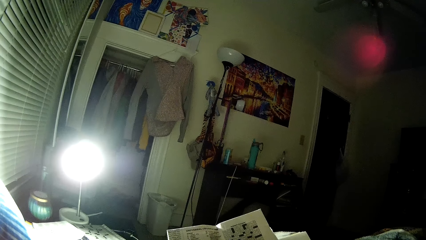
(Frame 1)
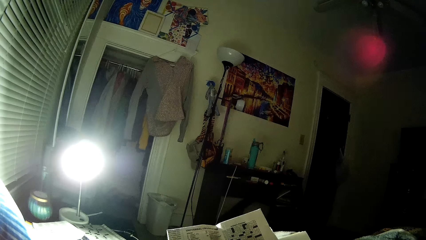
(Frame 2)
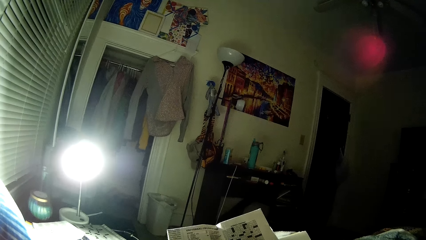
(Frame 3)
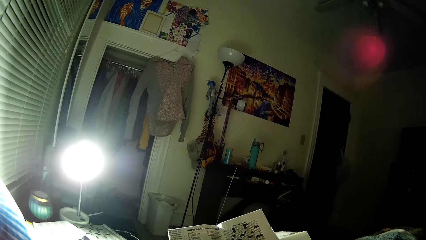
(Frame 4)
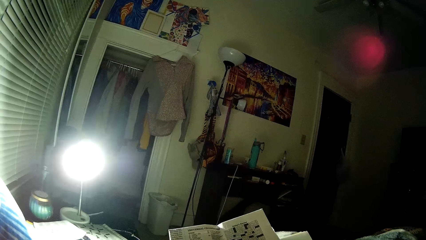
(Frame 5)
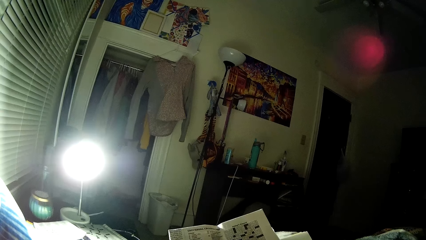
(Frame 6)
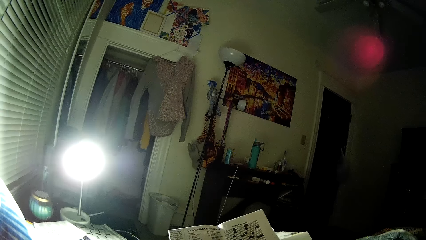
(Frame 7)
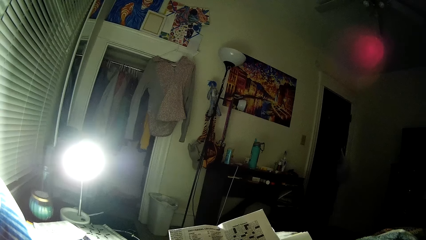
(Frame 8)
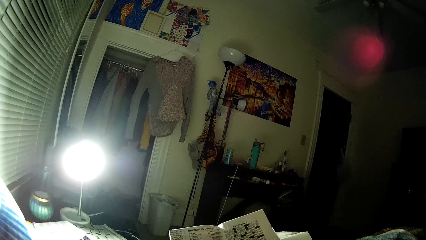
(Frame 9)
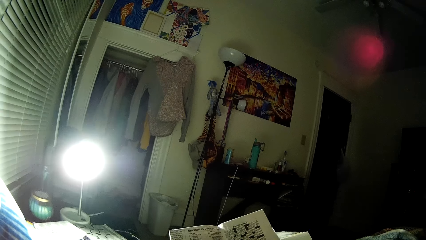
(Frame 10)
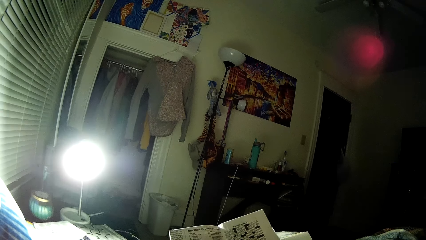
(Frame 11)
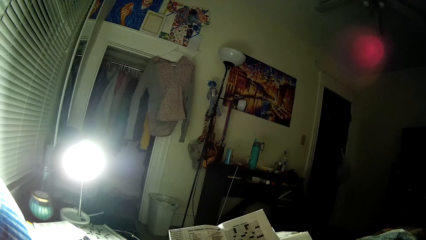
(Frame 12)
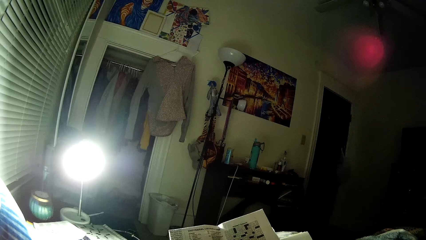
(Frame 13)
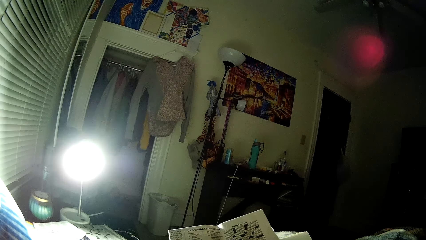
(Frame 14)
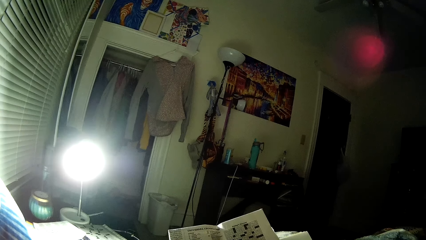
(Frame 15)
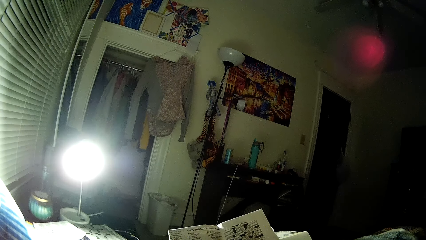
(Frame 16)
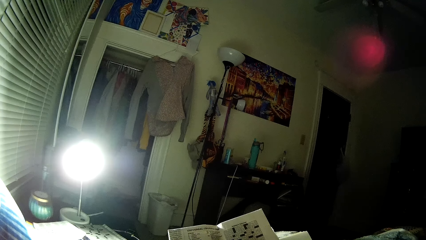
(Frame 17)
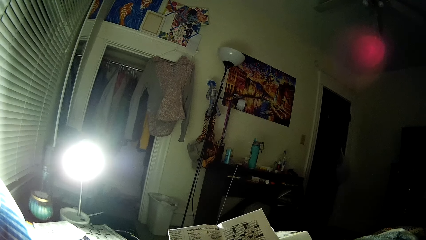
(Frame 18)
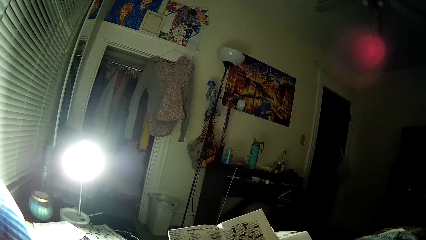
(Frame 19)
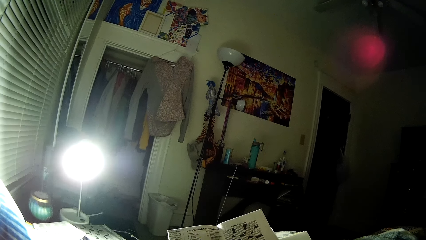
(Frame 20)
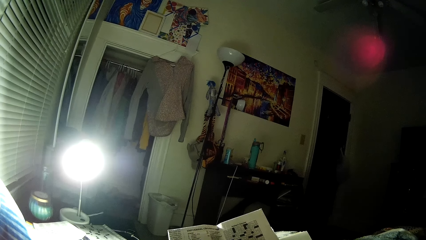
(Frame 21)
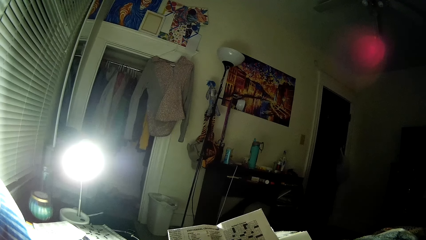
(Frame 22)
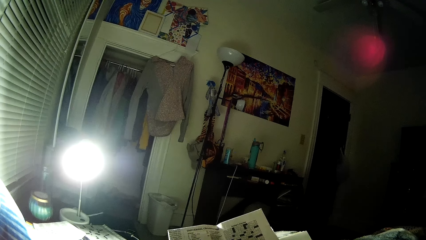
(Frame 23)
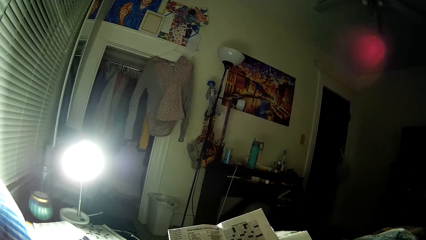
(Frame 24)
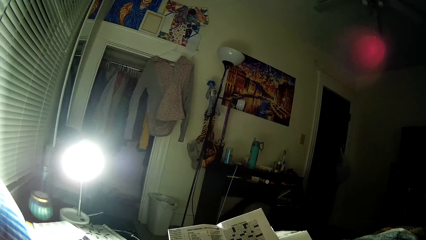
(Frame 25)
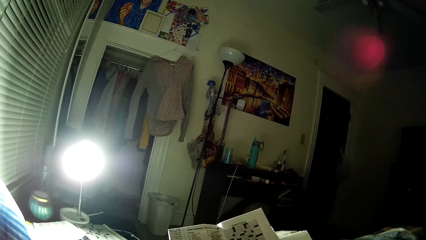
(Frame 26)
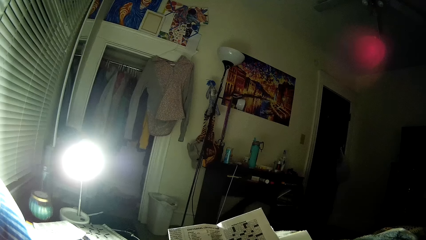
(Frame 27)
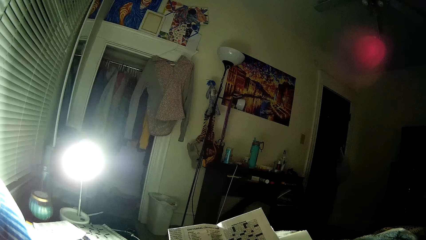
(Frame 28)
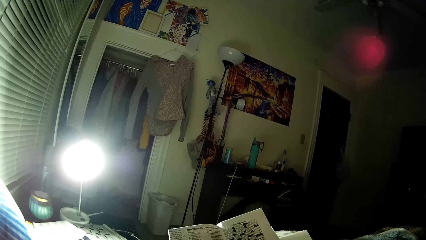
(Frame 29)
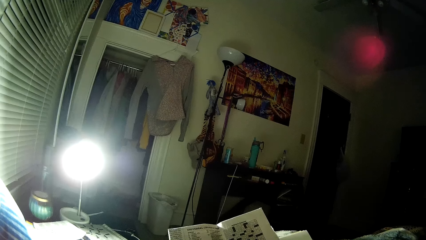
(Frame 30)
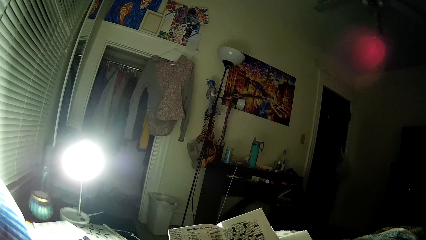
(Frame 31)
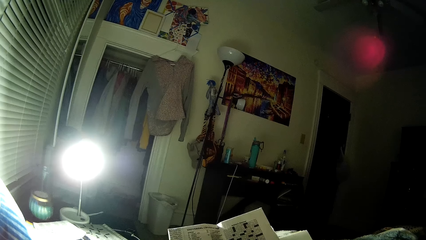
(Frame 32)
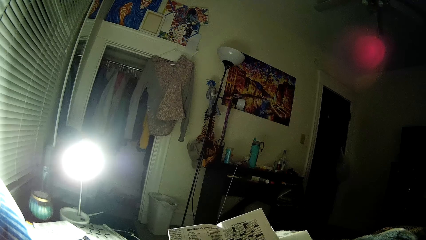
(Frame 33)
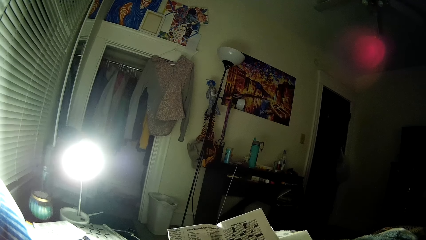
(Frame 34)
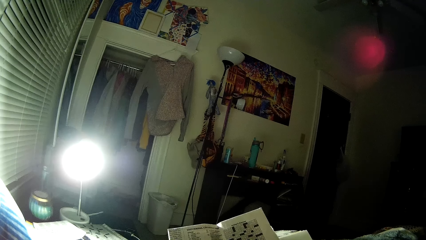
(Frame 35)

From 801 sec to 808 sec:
The camera wearer looks at the sudoku games.

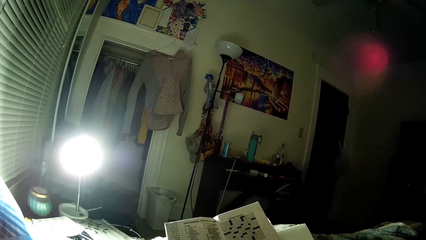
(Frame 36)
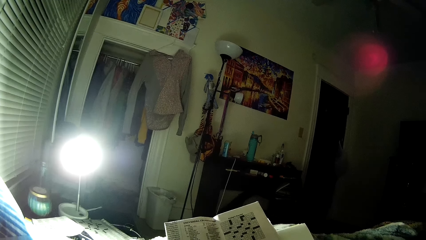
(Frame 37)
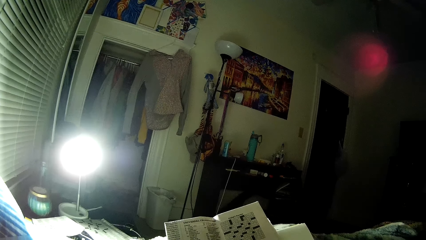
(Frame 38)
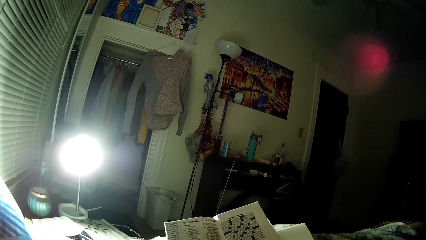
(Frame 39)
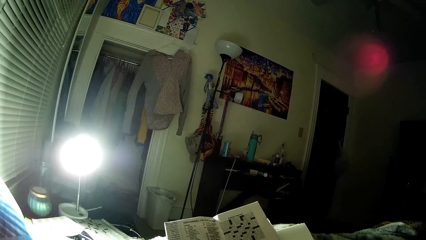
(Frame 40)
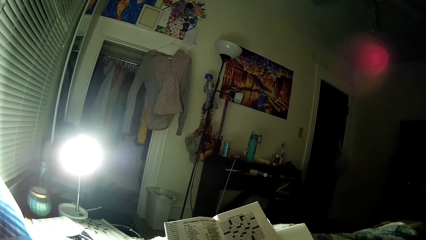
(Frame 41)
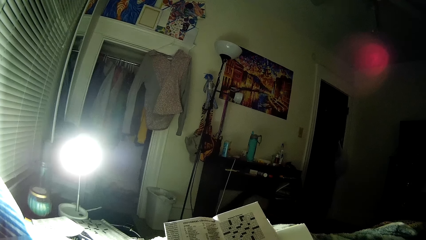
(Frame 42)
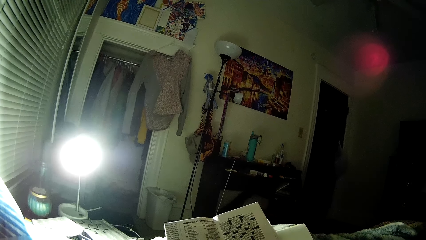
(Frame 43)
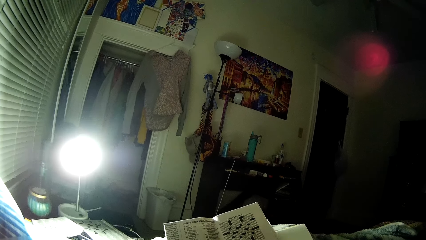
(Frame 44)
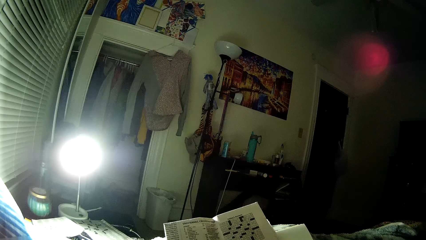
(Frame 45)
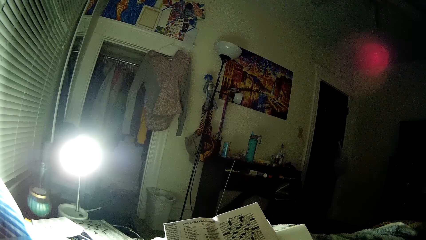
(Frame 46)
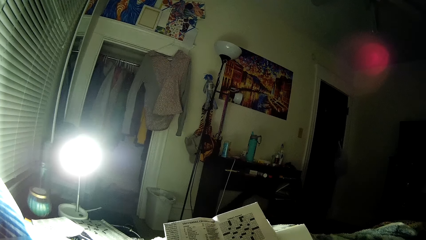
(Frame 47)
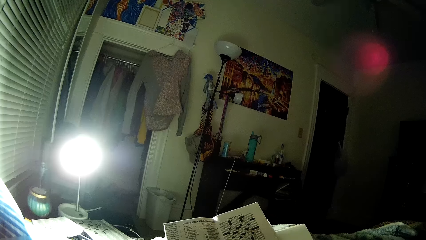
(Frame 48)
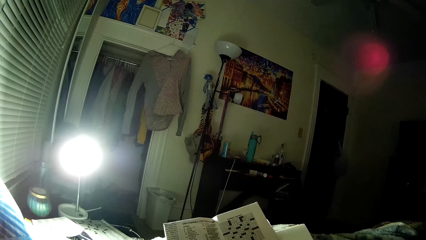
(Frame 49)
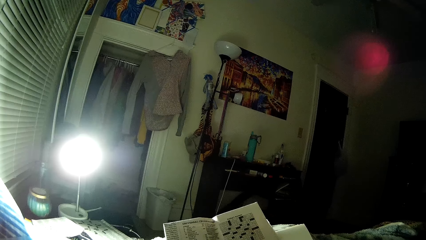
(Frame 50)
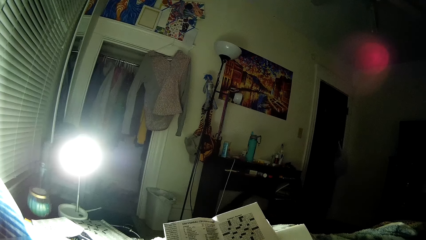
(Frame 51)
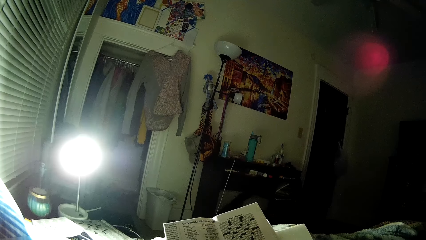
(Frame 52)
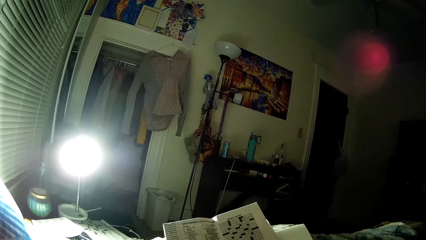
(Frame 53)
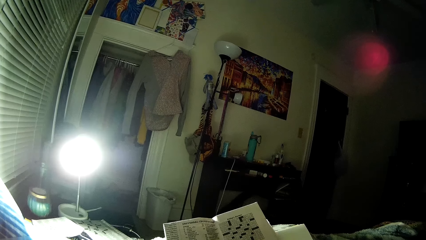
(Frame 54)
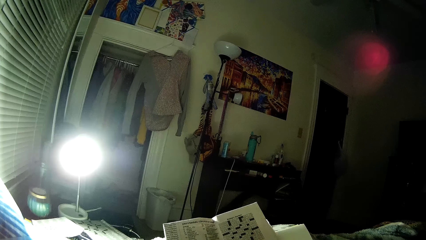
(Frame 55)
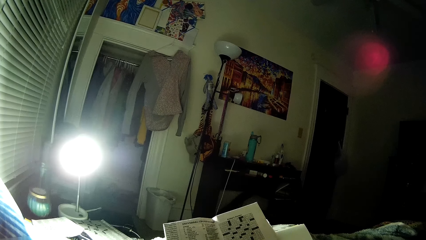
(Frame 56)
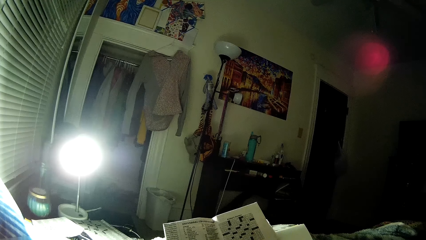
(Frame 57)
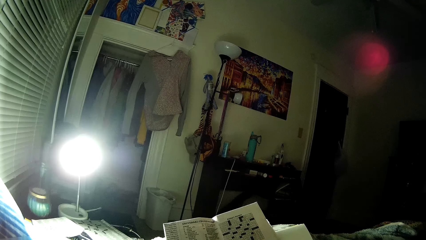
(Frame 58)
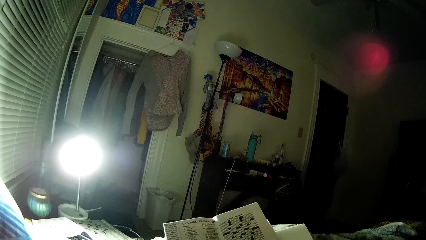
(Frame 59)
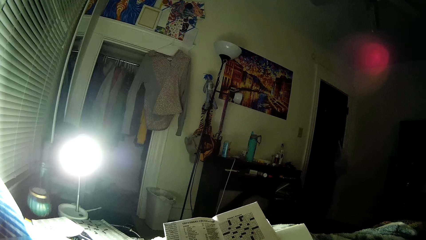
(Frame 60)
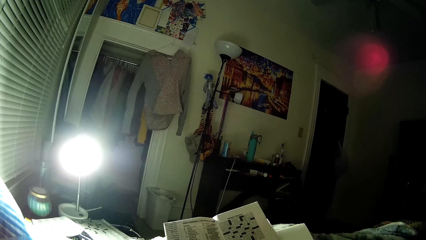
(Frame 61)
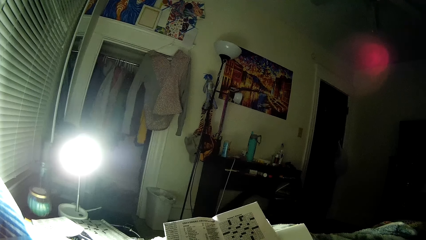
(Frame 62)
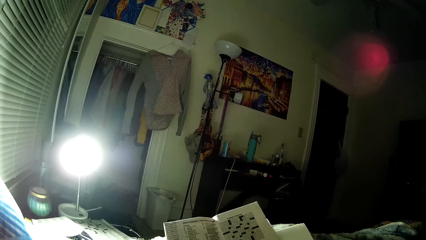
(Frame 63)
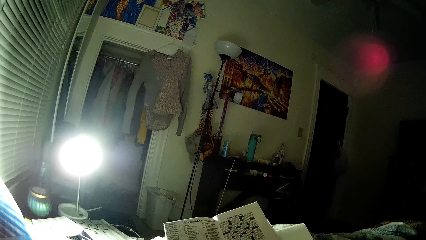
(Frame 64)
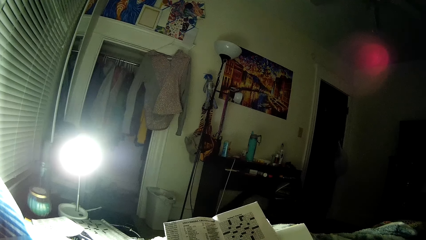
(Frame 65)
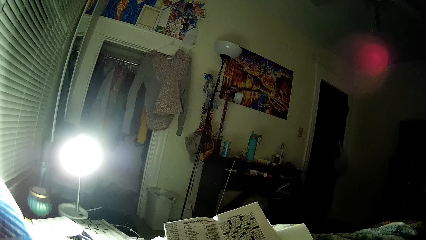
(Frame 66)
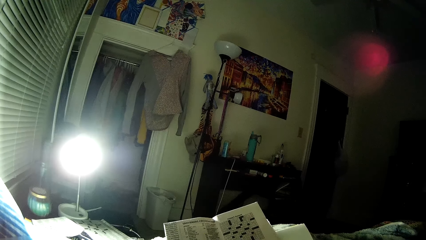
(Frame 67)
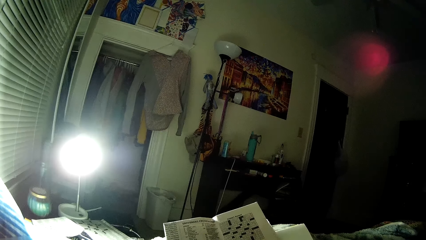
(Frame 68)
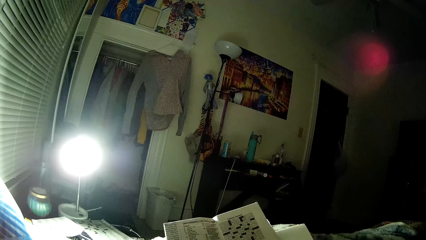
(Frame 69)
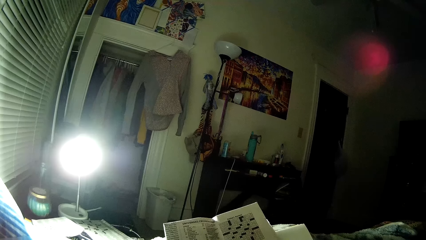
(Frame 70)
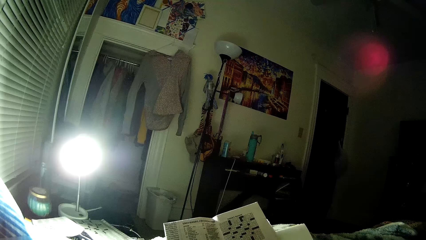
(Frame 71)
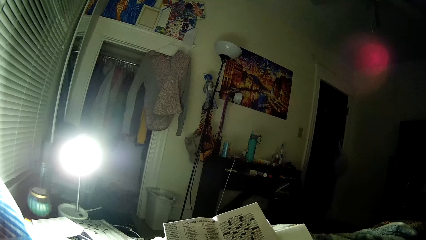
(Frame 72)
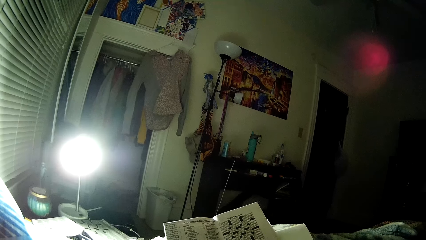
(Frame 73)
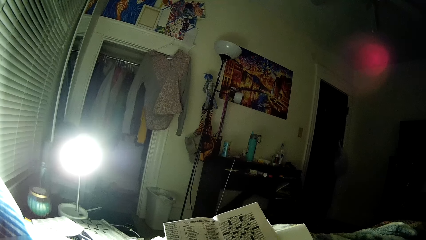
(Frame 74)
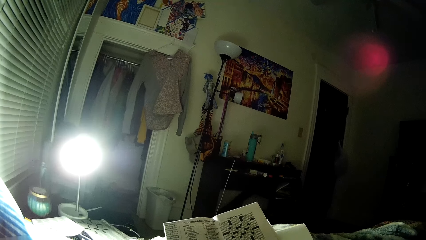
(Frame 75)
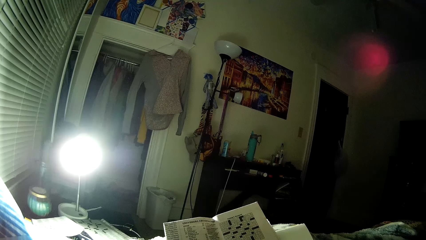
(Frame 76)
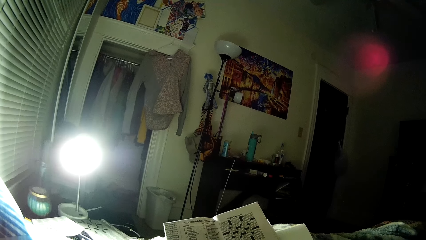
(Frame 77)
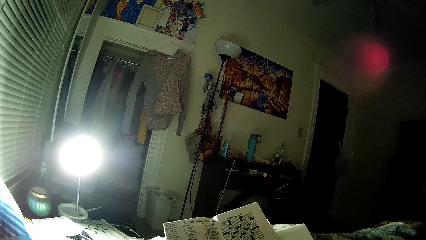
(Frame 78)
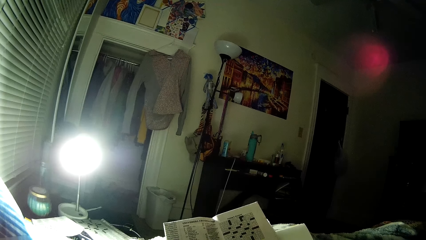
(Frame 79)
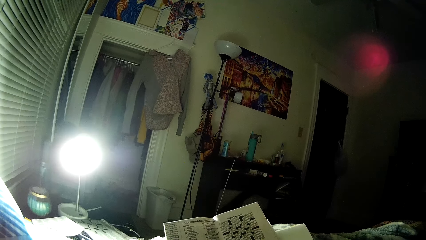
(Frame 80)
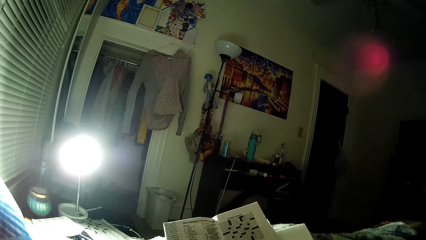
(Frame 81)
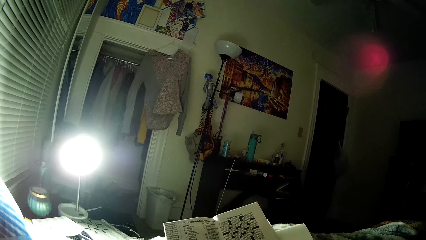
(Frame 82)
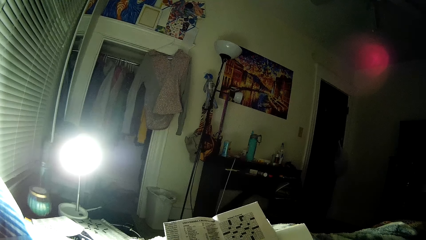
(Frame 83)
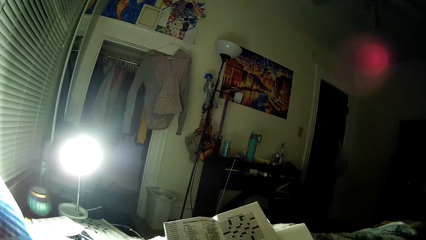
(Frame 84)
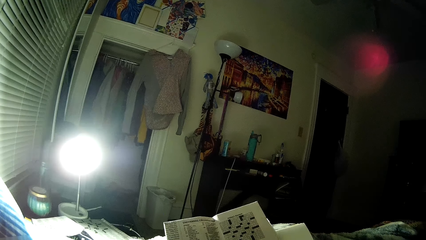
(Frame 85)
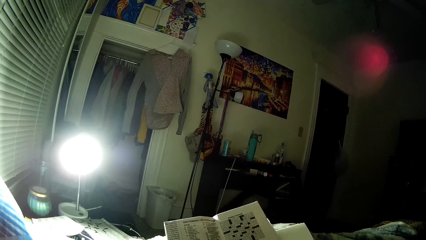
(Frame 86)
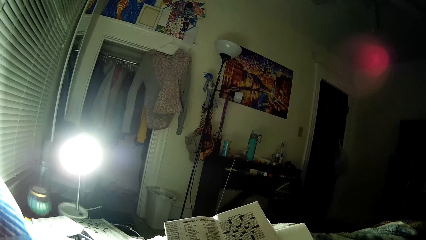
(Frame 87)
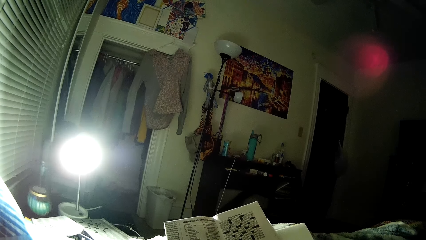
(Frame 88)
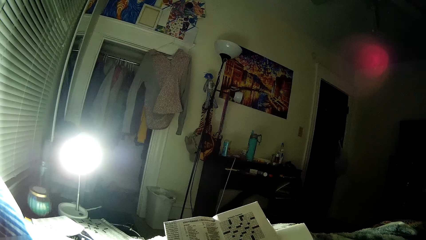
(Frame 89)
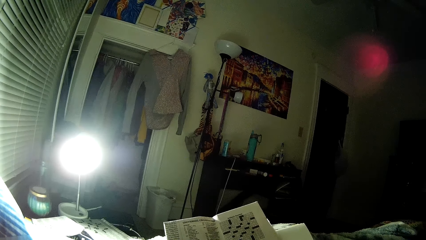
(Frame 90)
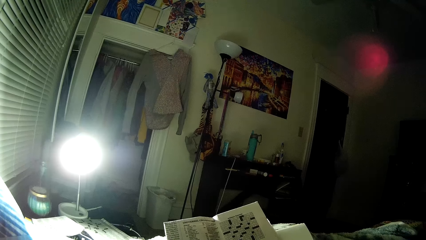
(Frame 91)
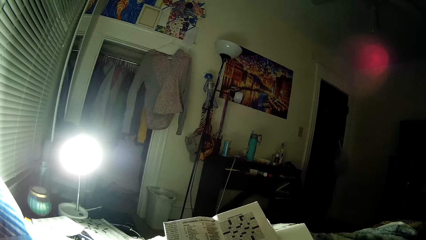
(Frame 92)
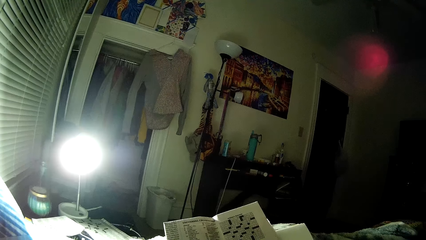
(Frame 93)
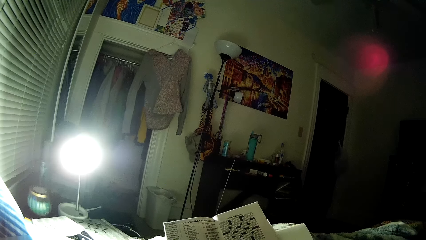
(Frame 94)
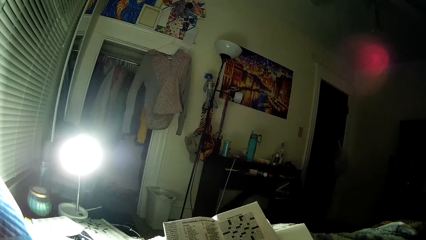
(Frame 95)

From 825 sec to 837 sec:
The camera wearer peruses the newspaper. They peruse the newspaper again.
